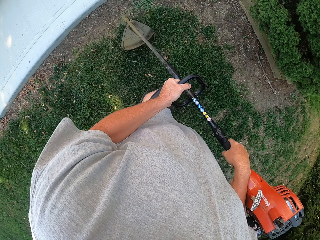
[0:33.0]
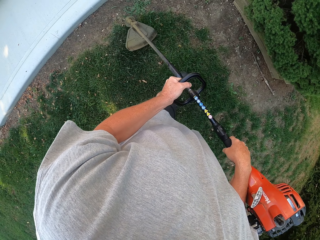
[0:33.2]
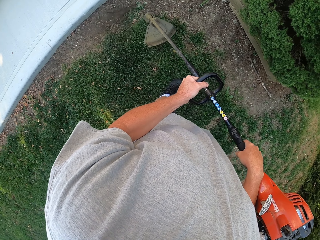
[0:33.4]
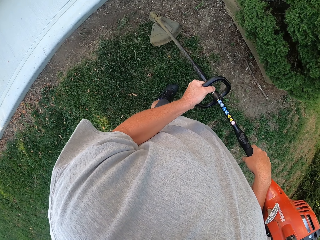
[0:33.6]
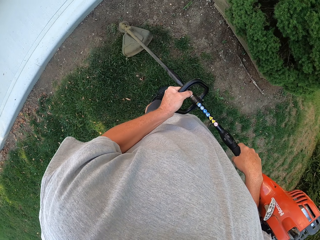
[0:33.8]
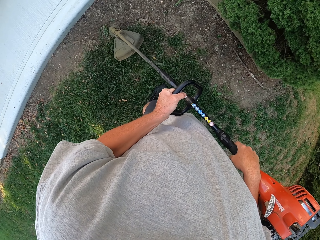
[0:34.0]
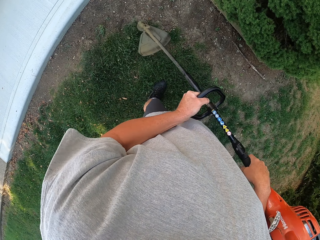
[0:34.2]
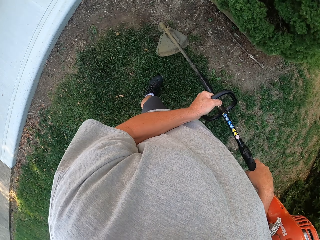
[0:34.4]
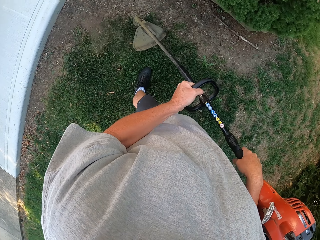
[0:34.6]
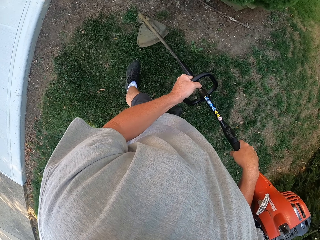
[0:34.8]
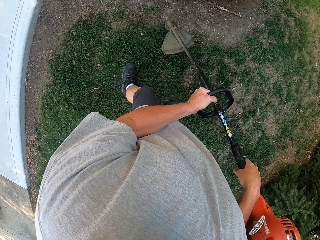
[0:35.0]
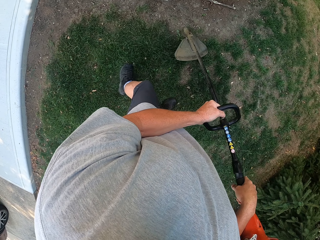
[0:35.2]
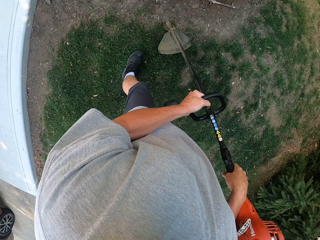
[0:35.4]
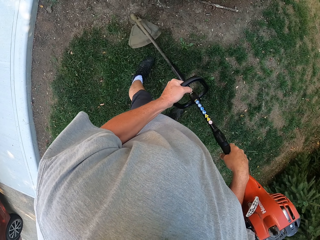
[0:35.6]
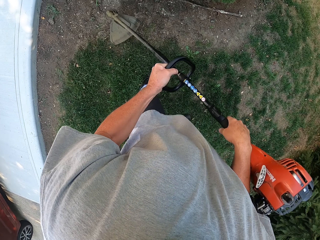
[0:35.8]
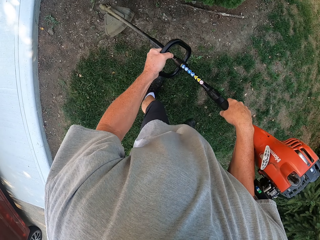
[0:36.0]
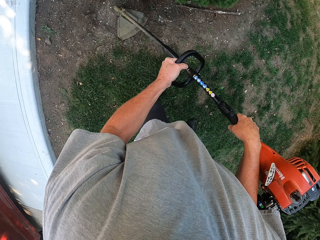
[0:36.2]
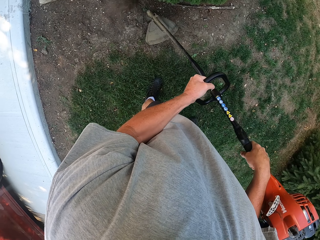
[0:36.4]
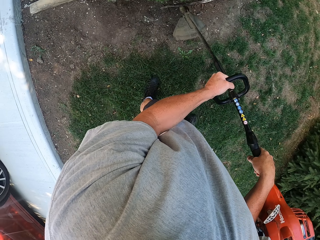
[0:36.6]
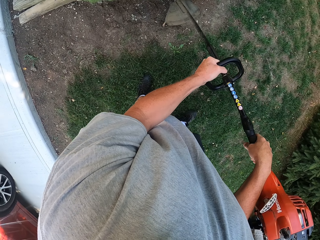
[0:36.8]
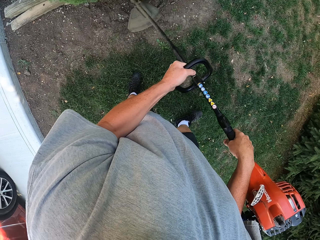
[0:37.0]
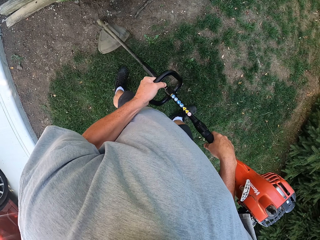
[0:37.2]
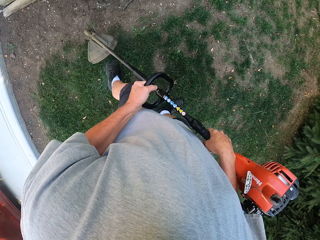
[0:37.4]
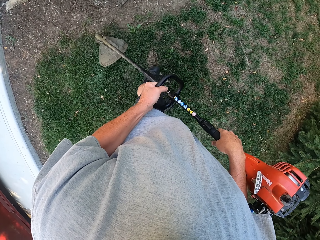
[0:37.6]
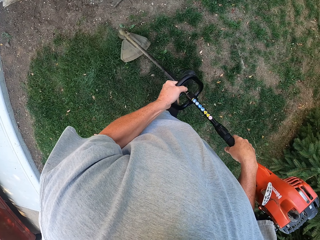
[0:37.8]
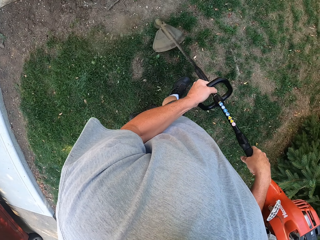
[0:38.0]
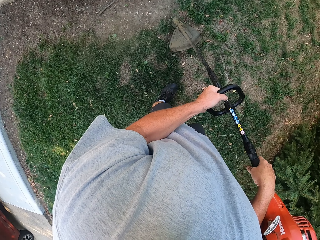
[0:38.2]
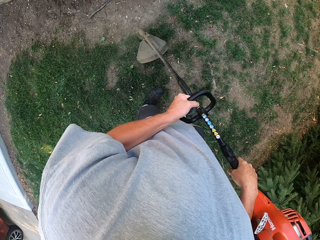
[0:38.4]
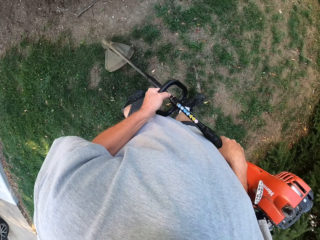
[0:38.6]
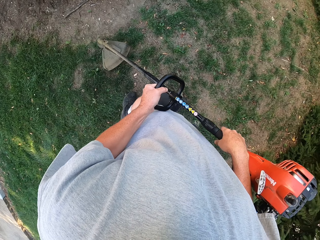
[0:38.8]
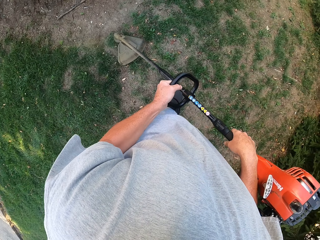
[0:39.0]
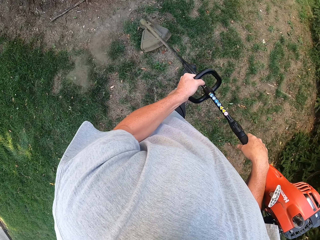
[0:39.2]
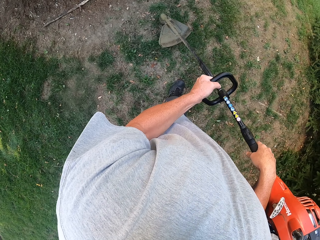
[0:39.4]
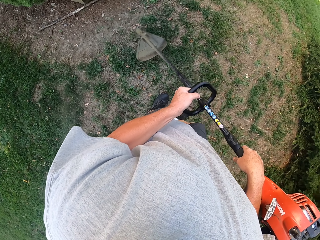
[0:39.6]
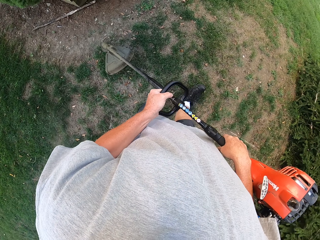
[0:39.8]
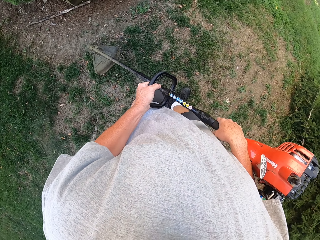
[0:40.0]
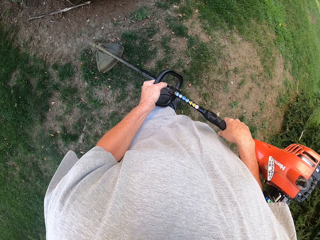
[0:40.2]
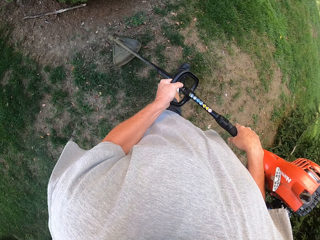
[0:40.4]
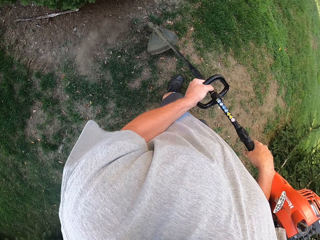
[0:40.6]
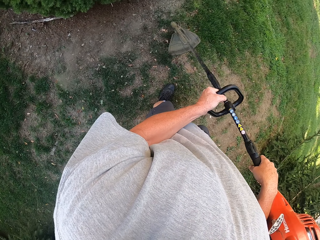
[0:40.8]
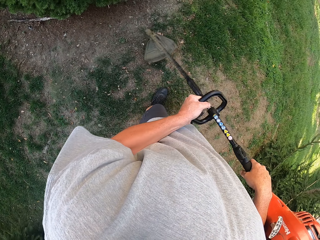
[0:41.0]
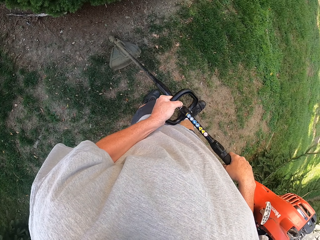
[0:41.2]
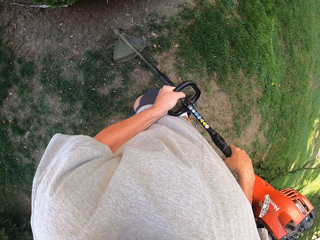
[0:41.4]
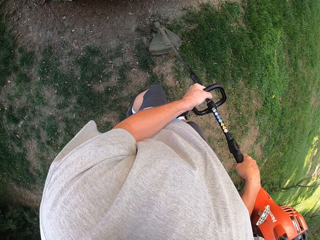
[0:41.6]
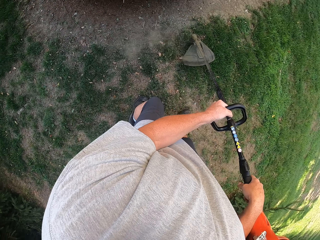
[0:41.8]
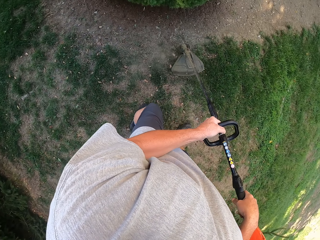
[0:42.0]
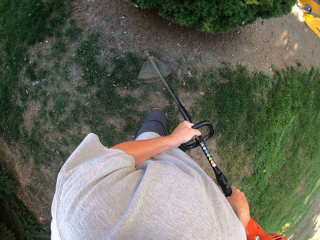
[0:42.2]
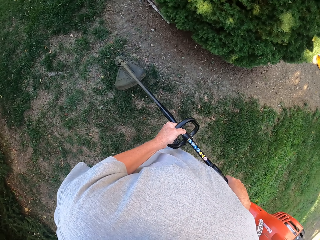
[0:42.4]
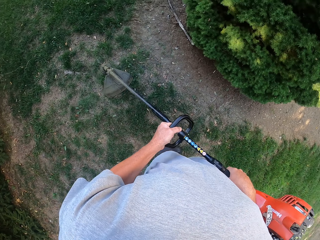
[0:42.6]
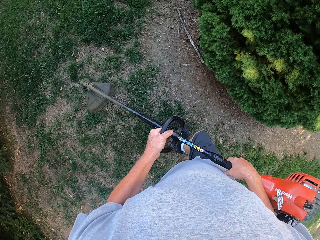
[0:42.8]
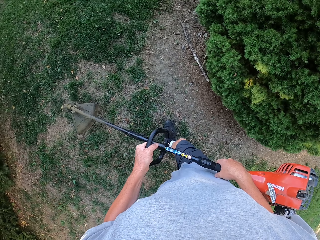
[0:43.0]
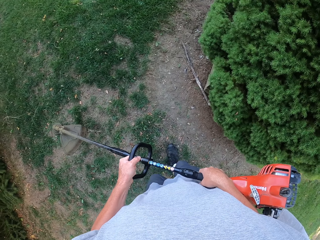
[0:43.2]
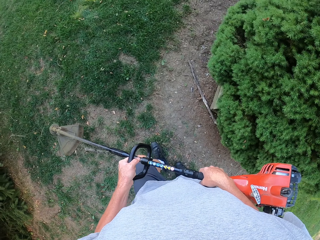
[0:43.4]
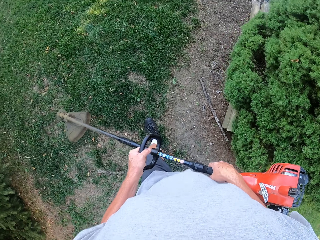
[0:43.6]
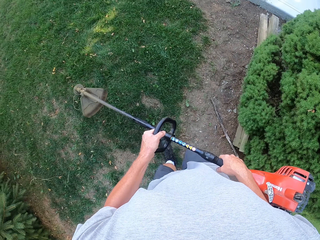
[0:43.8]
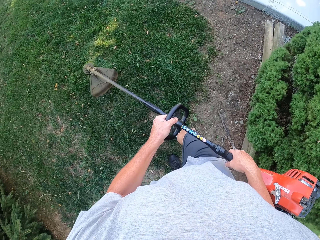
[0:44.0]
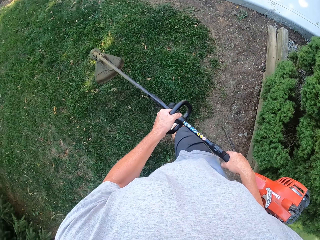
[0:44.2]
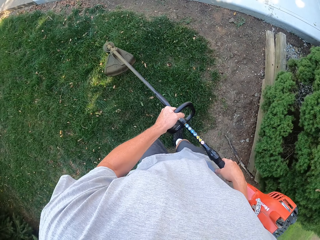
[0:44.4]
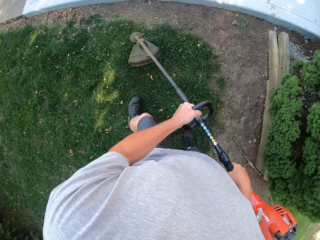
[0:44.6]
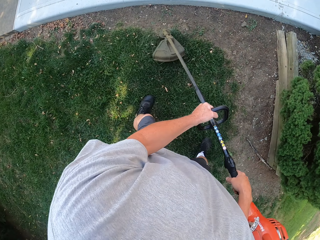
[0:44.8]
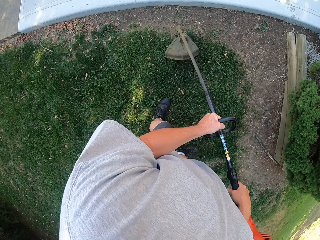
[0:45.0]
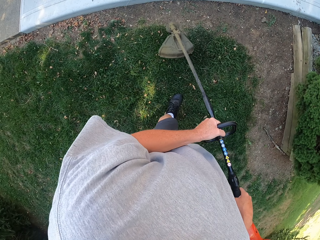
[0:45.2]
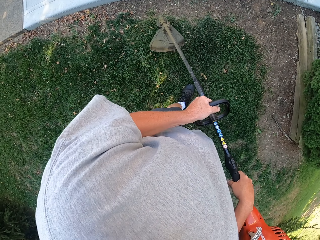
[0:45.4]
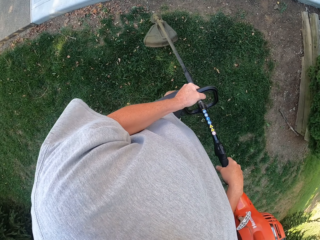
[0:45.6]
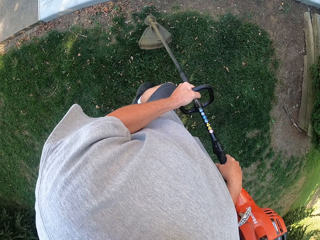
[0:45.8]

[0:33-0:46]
The camera wearer trims the grass as they walk. They trim the grass repeatedly as they walk.

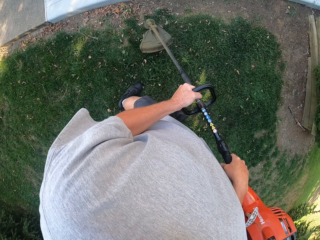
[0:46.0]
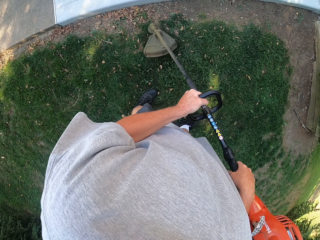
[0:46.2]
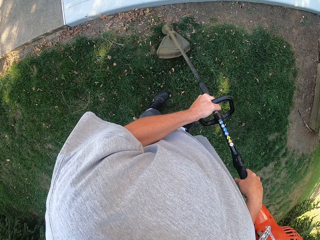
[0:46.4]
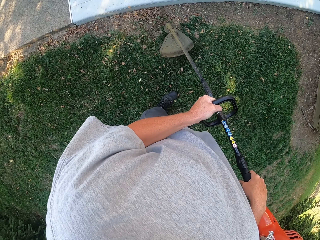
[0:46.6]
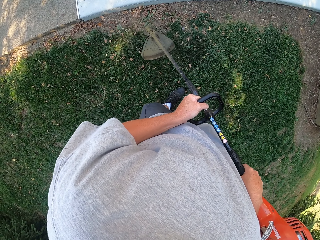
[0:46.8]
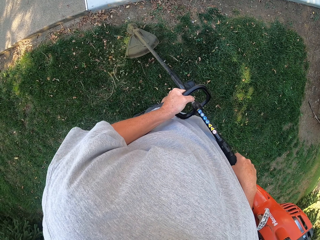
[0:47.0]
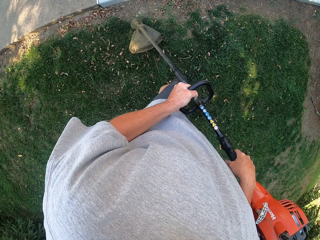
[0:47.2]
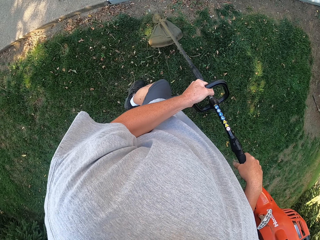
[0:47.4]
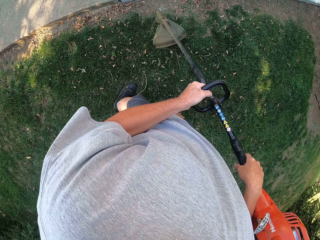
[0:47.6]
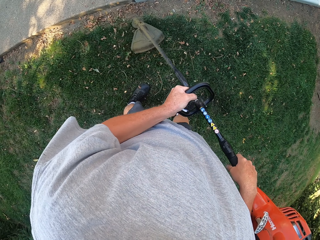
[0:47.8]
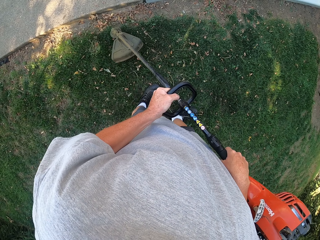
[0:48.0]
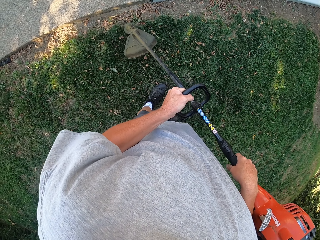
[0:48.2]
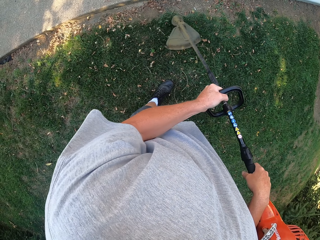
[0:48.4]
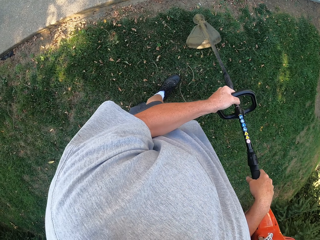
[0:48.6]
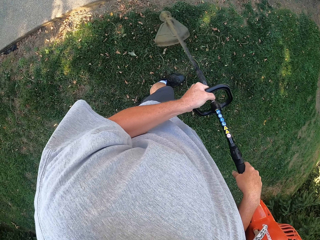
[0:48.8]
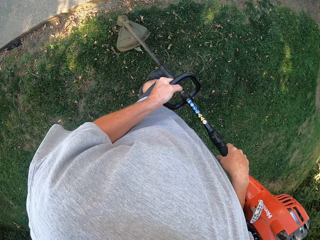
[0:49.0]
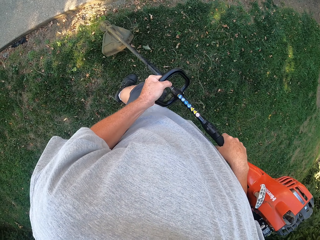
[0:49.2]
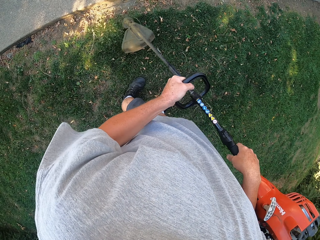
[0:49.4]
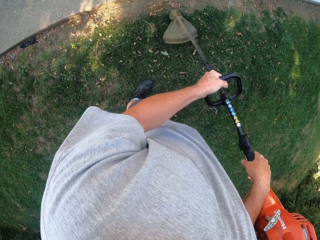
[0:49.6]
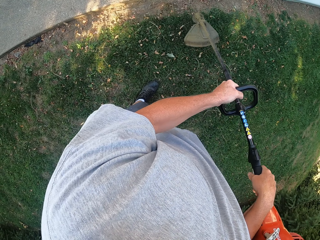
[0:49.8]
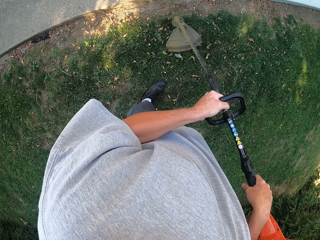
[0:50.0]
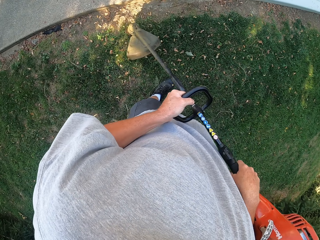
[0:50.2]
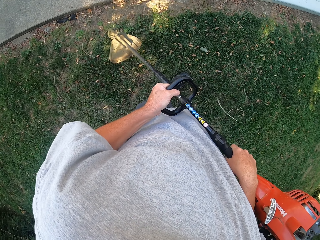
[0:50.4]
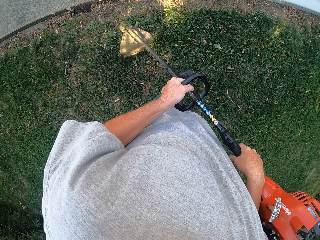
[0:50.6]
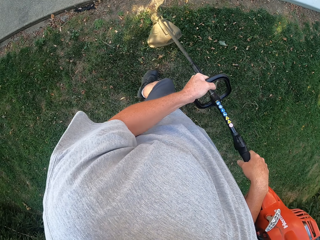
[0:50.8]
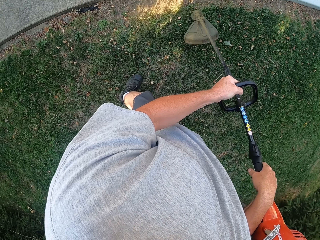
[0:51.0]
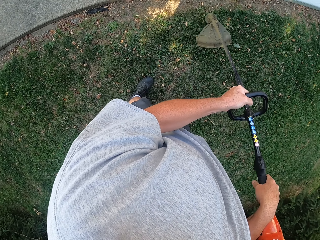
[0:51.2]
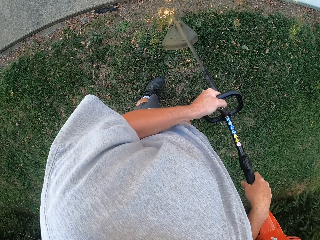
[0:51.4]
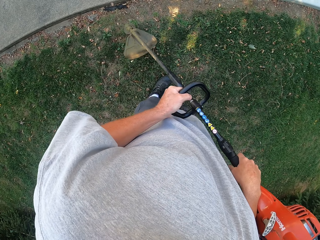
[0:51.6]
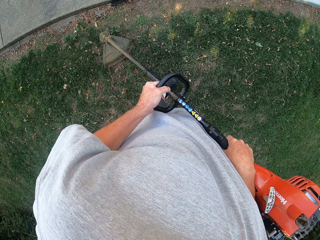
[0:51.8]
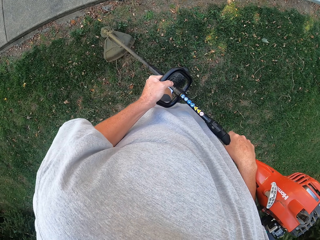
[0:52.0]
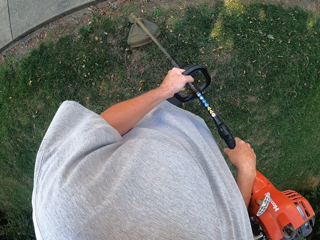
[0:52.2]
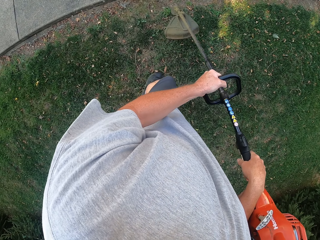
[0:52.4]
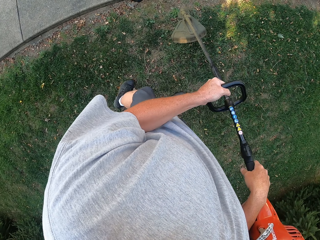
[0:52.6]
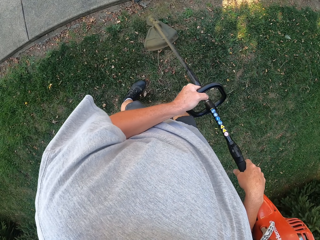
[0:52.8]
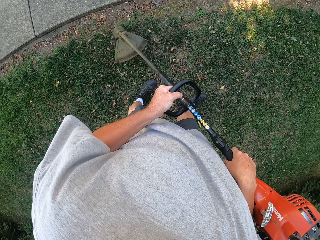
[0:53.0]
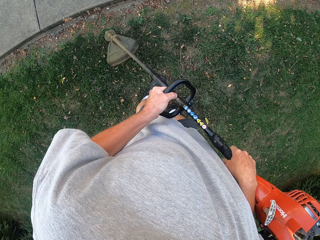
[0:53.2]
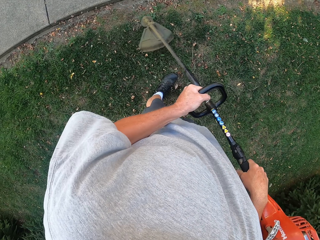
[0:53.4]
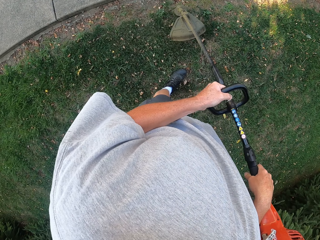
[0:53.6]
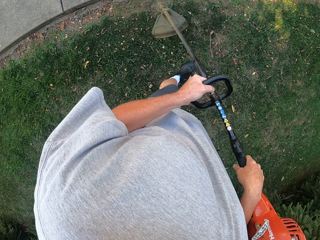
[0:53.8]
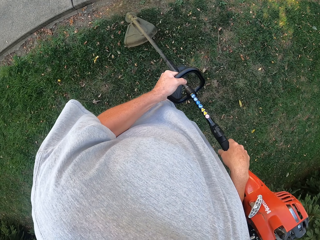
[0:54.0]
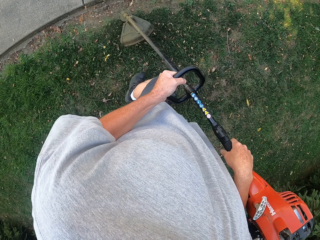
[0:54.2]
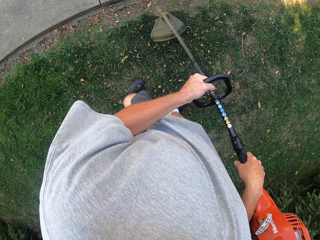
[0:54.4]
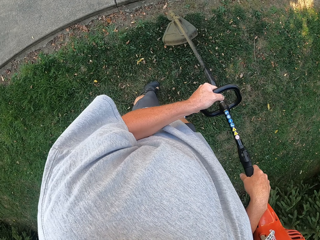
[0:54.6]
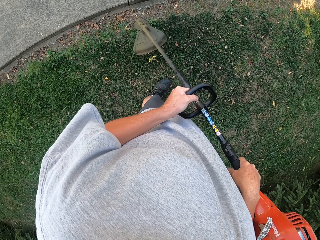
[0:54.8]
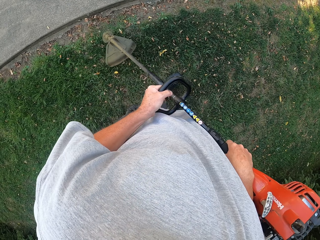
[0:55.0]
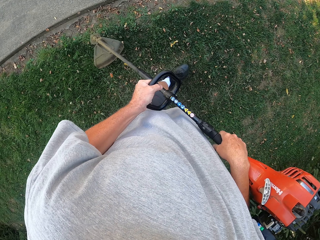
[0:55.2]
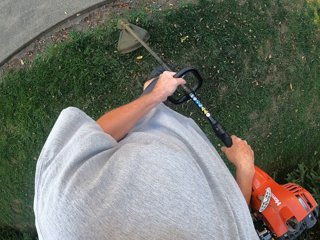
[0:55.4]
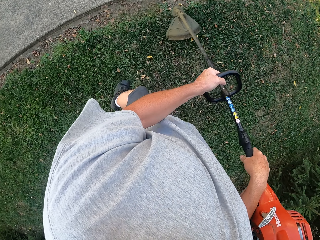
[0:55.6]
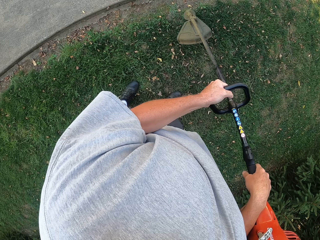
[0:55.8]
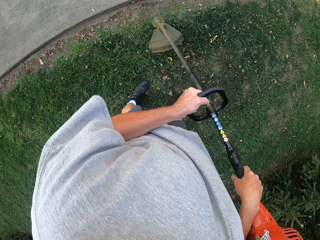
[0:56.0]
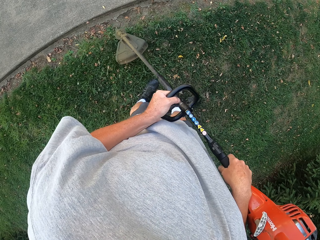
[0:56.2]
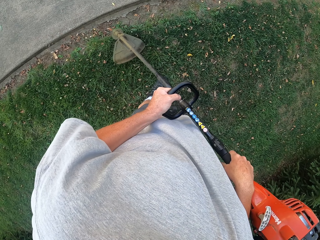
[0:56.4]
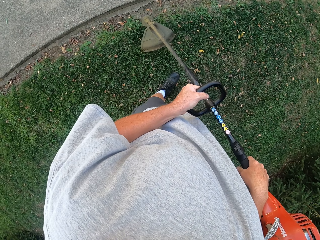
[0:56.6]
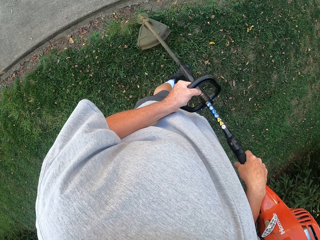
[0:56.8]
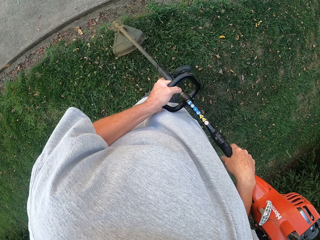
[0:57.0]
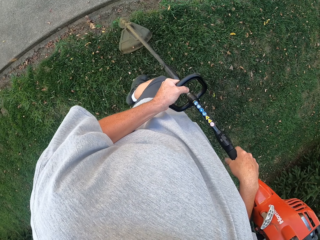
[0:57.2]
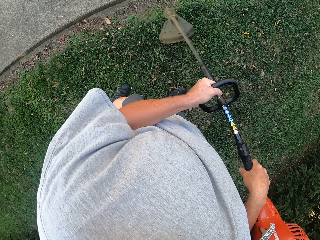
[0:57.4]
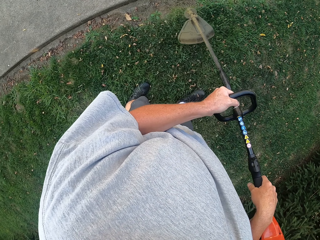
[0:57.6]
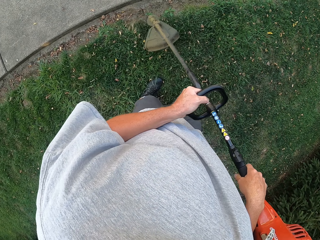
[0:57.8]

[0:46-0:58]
The camera wearer trims the grass as they walk. They trim the grass repeatedly as they walk.
